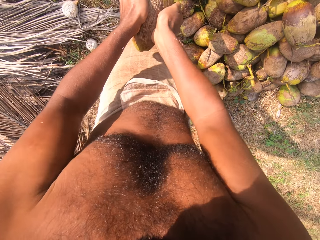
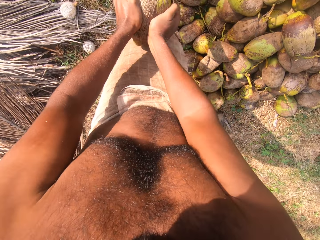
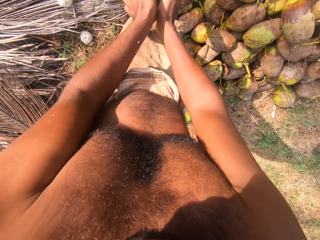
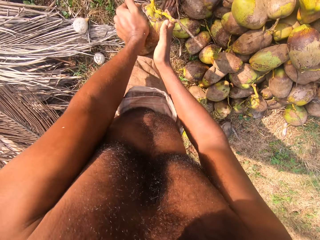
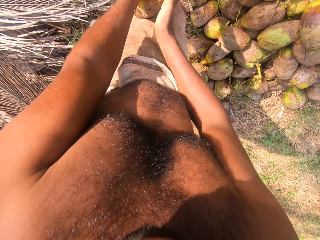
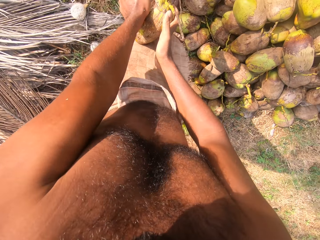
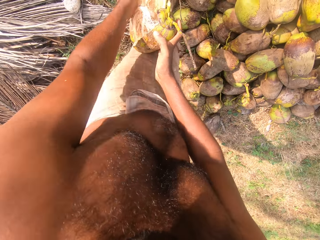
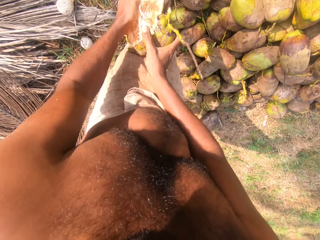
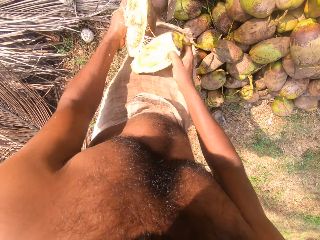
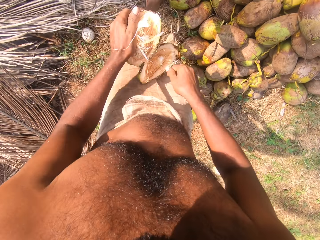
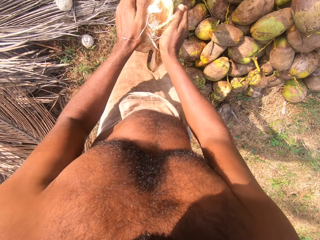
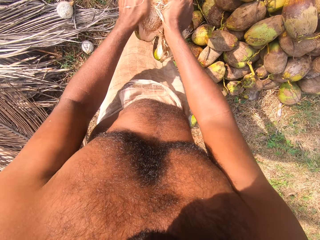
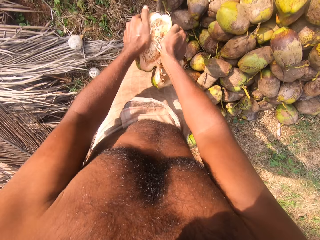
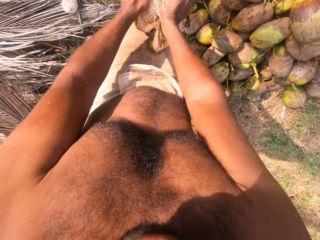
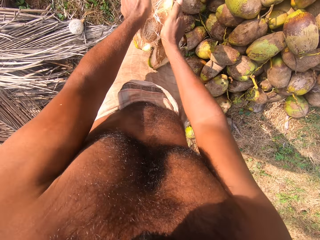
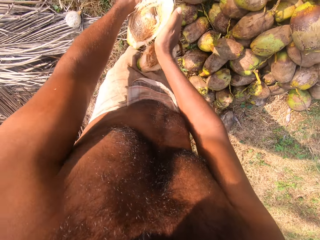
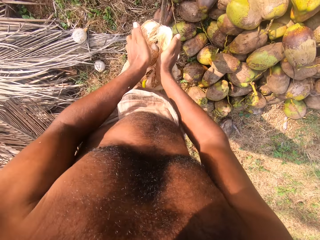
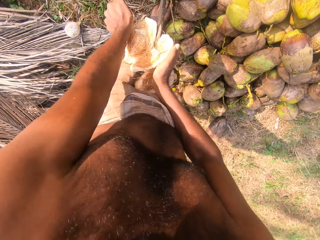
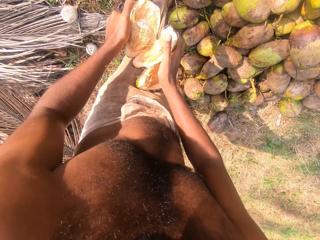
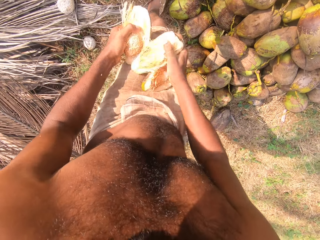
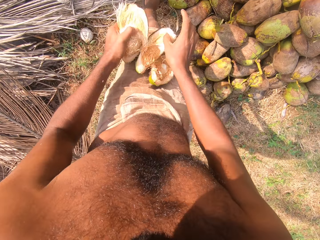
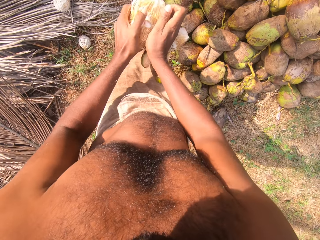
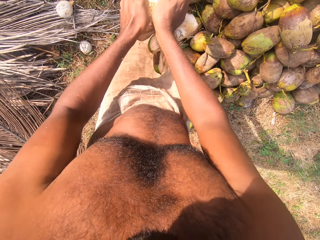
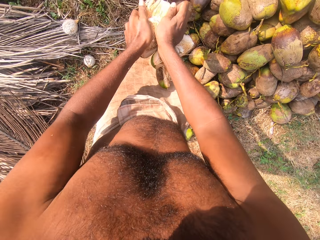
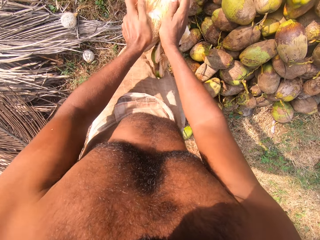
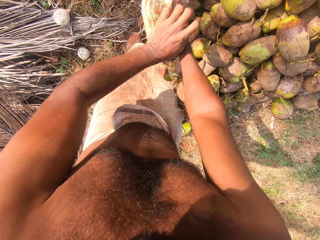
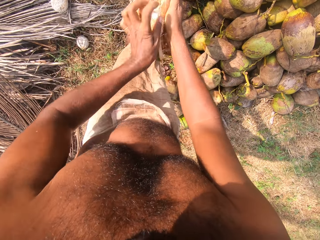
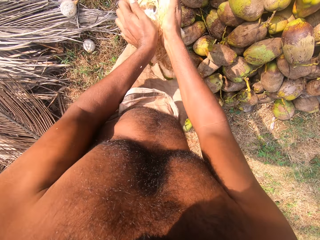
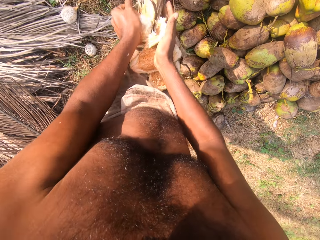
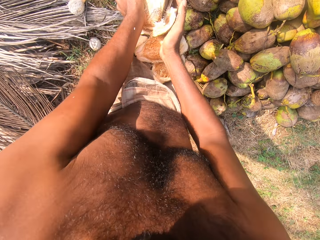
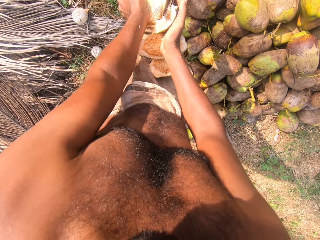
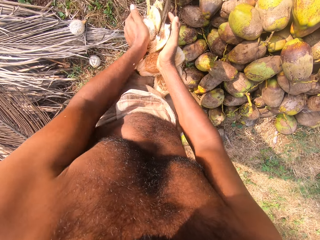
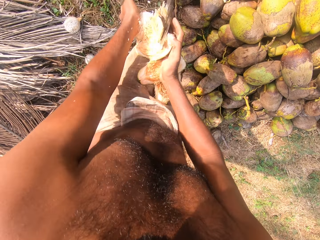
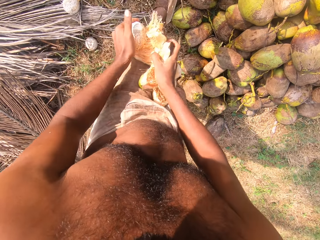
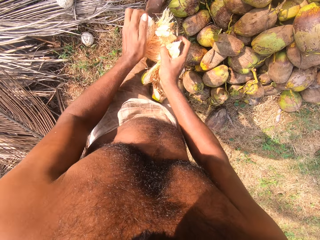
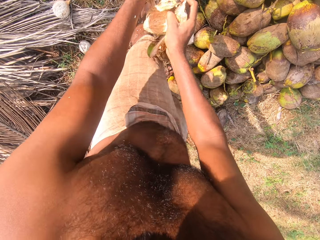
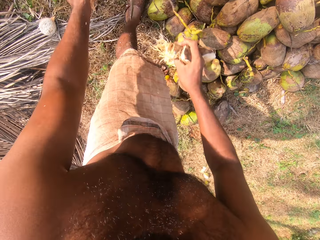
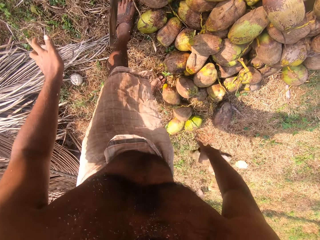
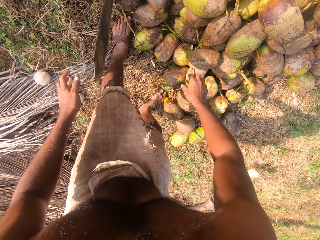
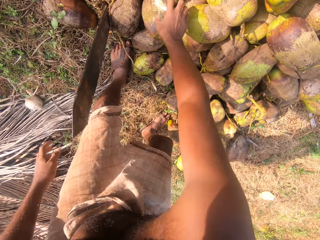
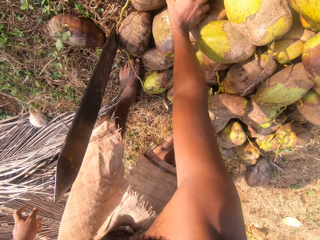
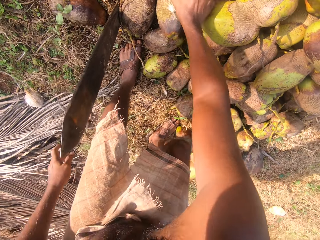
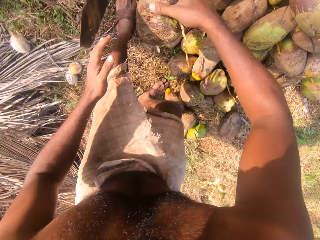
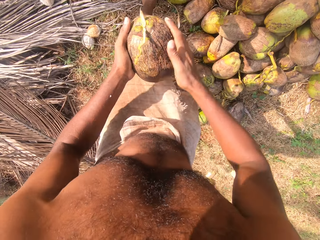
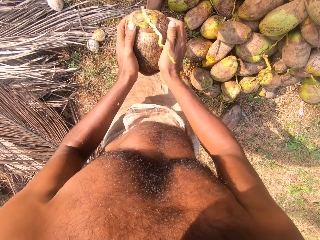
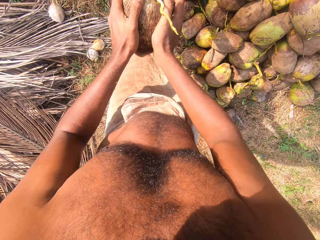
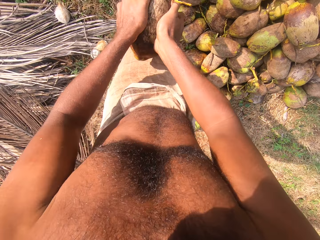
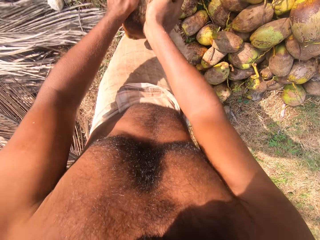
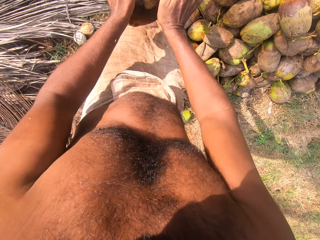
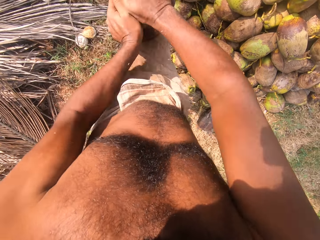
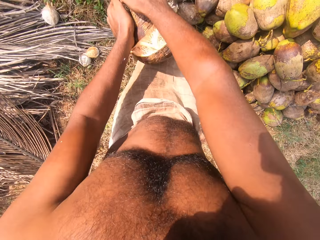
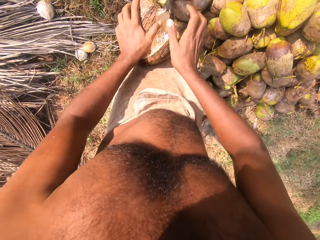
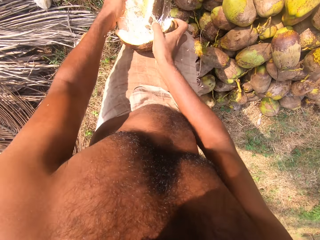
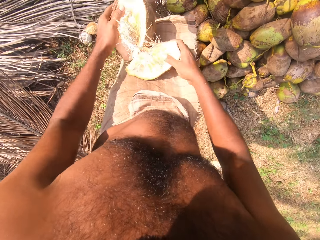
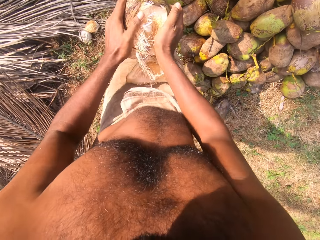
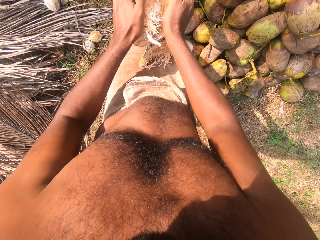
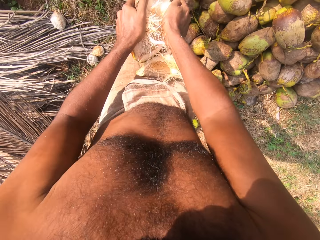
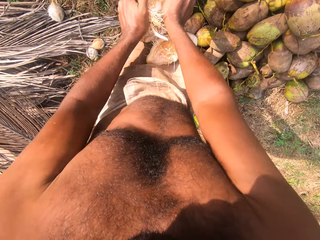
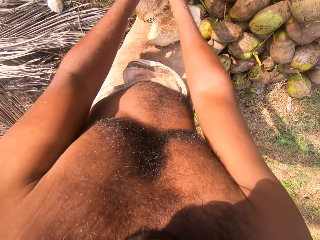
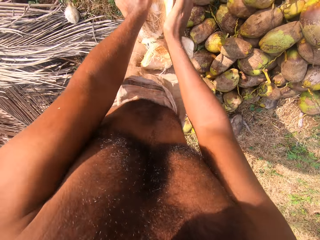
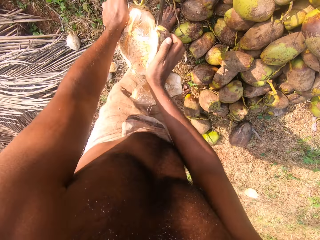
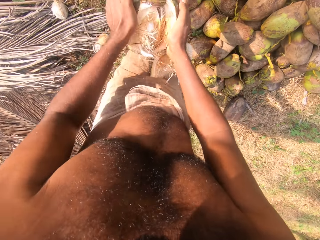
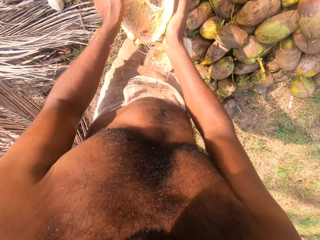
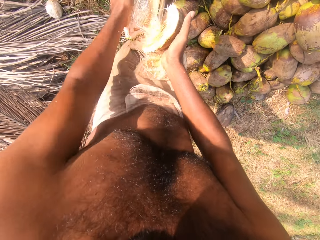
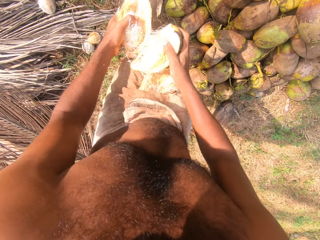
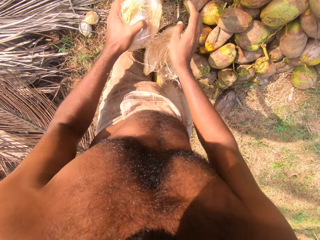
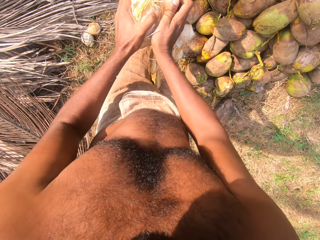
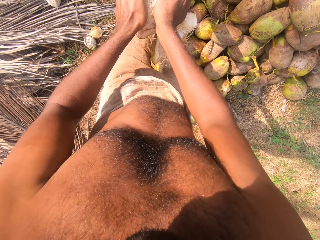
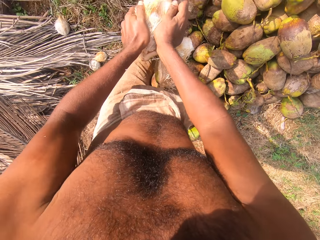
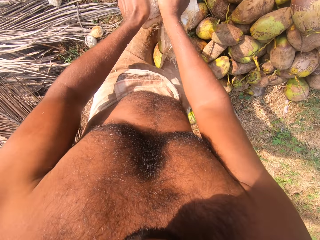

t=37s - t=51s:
The camera wearer removes the coconut husk from the coconut on the cutlass on the ground with both hands. He drops the coconut on the ground with his left hand. He drops the coconut husk on the ground with his right hand. He picks up a coconut fruit from the ground with his right hand. He holds the coconut fruit with both hands. He removes the coconut husk from the coconut on the cutlass on the ground with both hands.

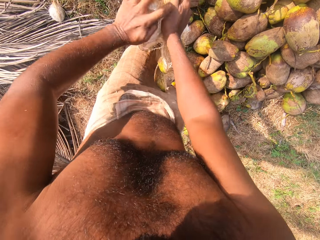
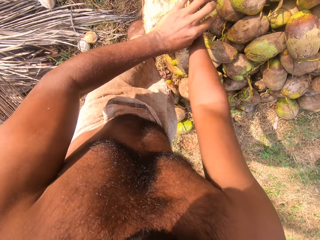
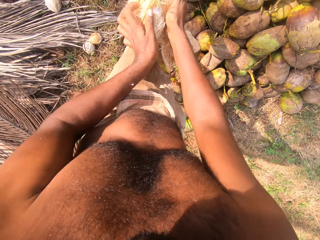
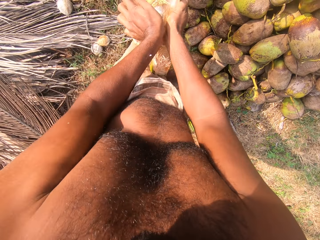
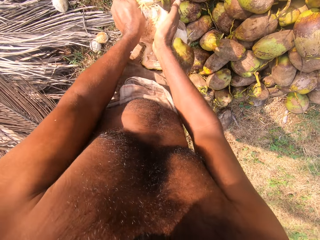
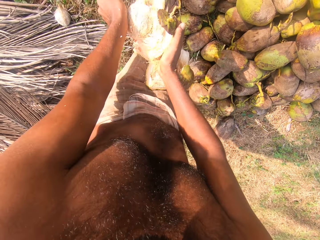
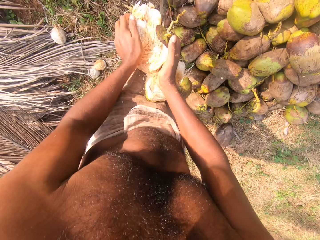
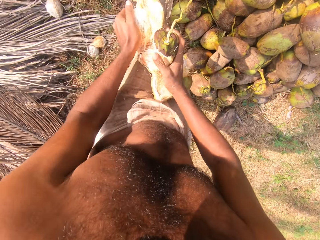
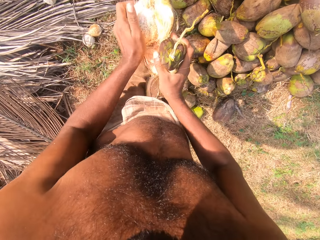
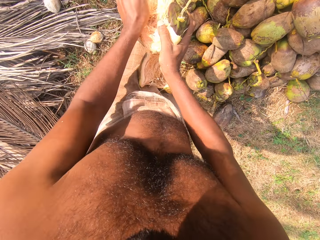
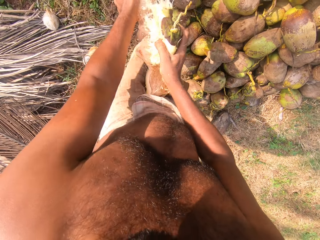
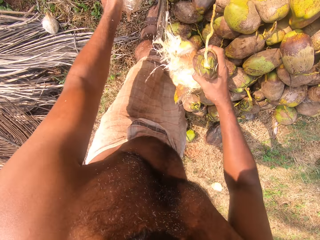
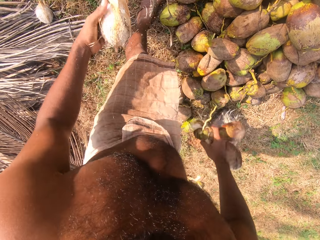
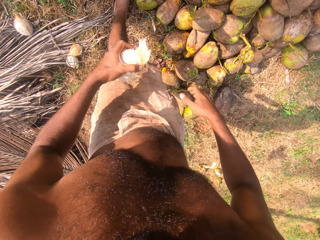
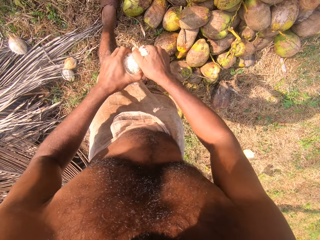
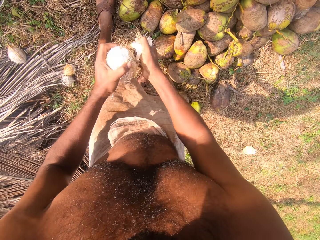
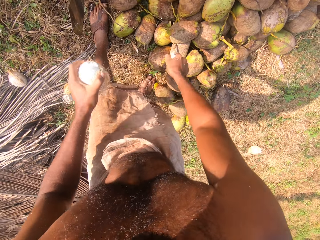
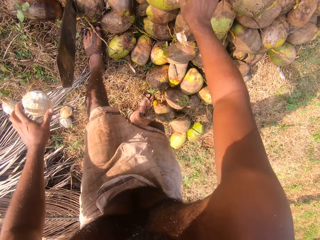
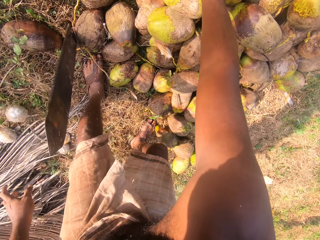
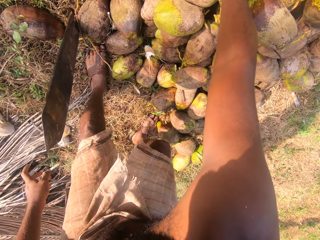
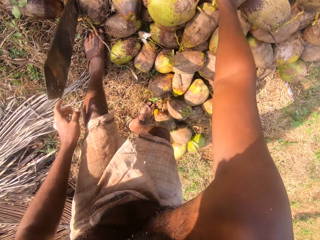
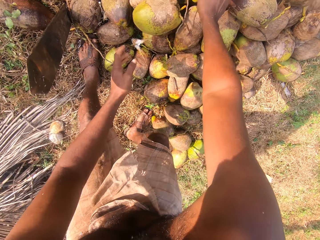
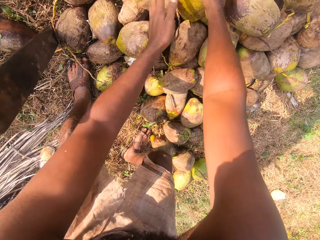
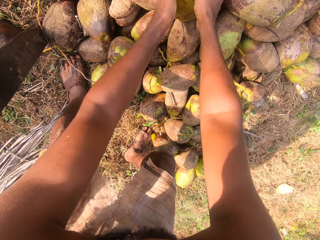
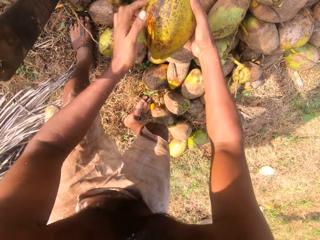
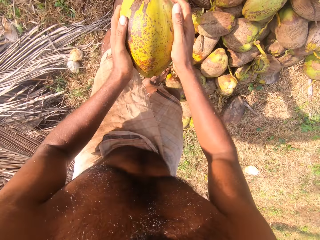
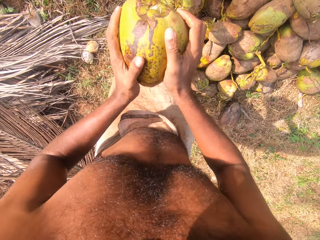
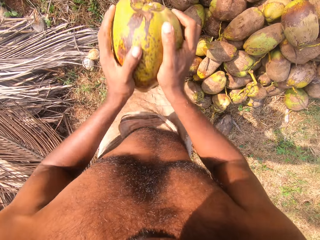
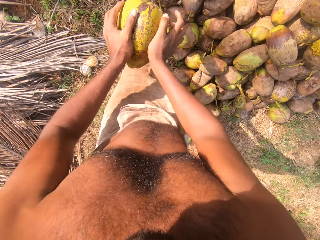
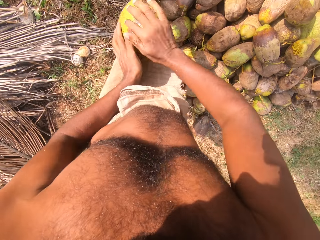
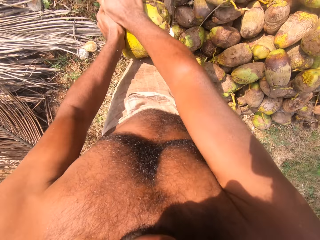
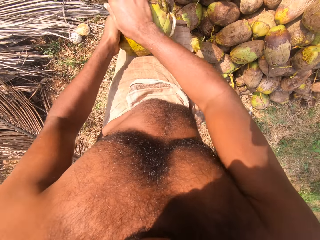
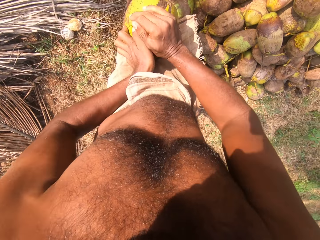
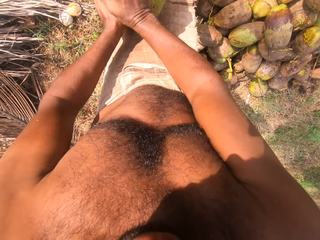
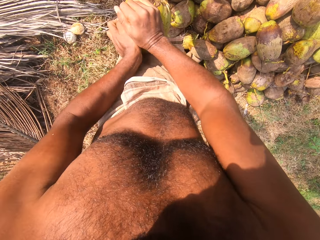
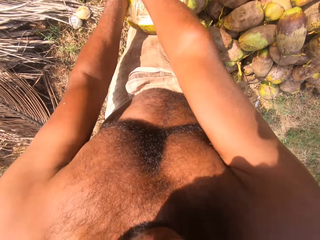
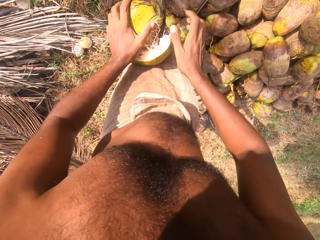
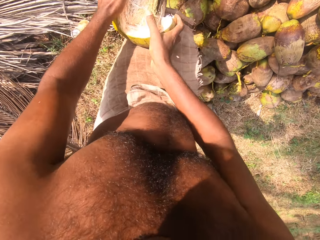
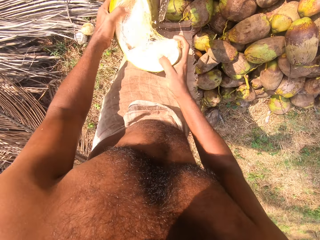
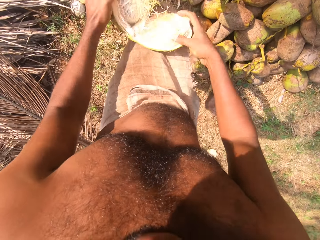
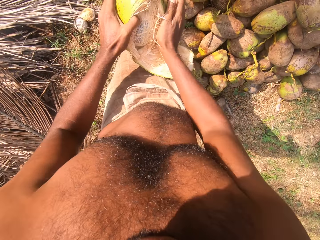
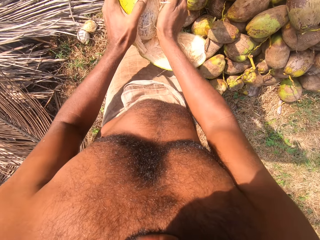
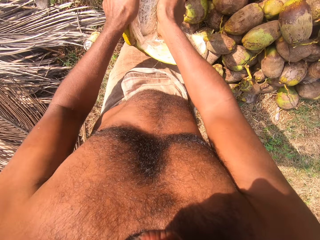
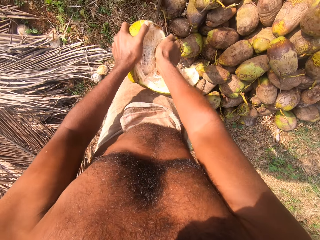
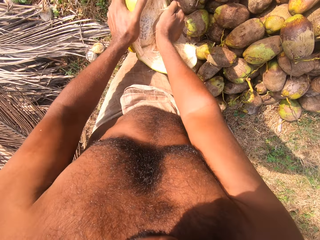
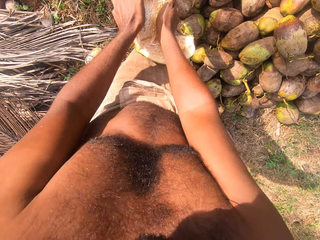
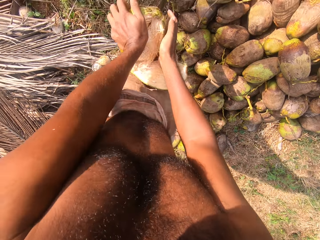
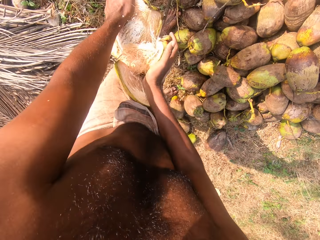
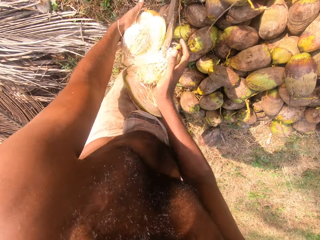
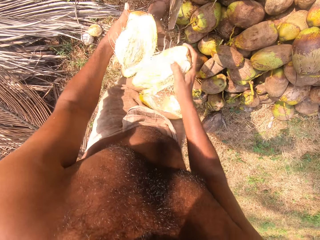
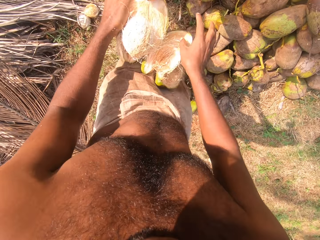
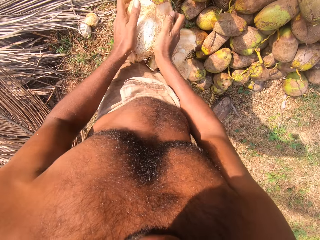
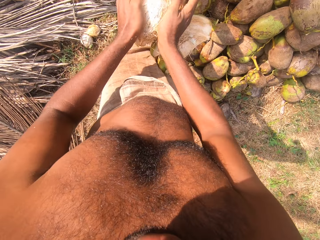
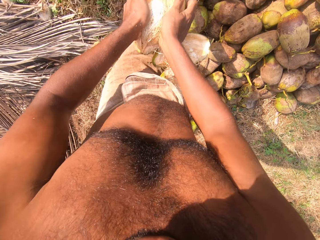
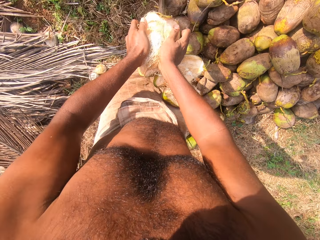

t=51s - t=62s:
The camera wearer drops the coconut husk on the ground with his right hand. He removes the coconut husk from the coconut in his left hand with his right hand. He drops the coconut husk on the ground with his right hand. He drops the coconut on the ground with his left hand. He picks up a coconut fruit from the ground with both hands. He removes the coconut husk from the coconut on the cutlass on the ground with both hands.
